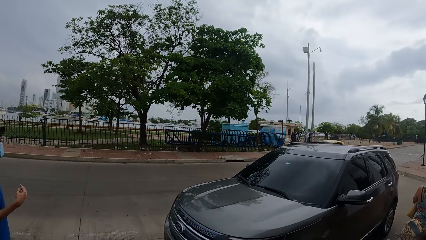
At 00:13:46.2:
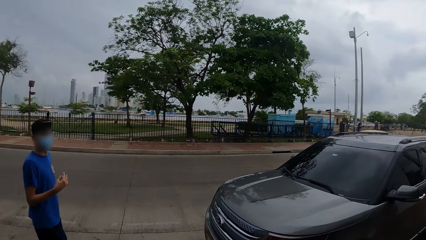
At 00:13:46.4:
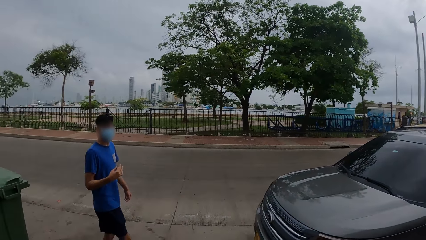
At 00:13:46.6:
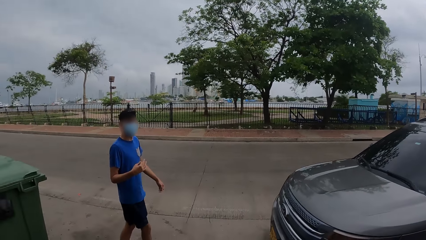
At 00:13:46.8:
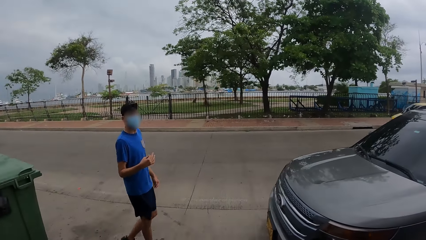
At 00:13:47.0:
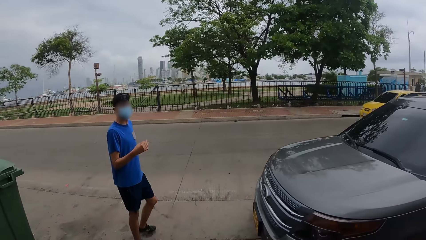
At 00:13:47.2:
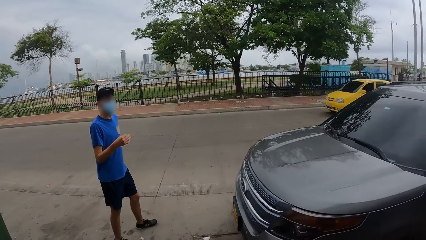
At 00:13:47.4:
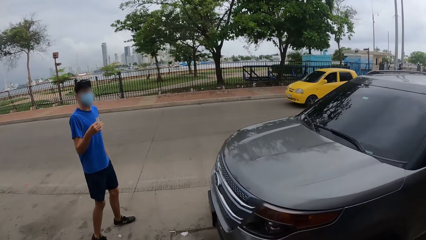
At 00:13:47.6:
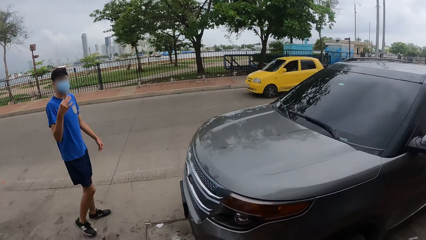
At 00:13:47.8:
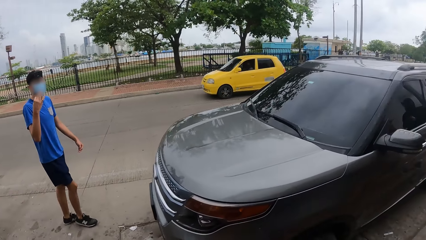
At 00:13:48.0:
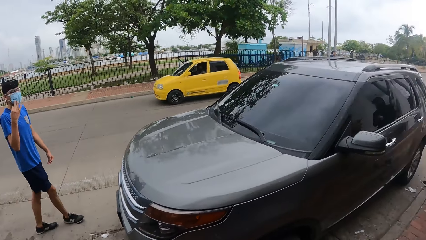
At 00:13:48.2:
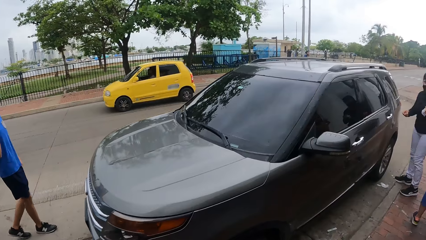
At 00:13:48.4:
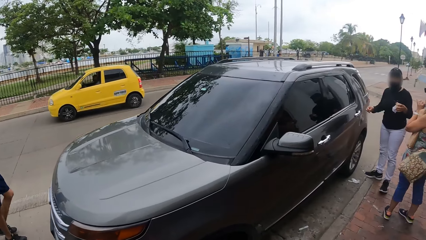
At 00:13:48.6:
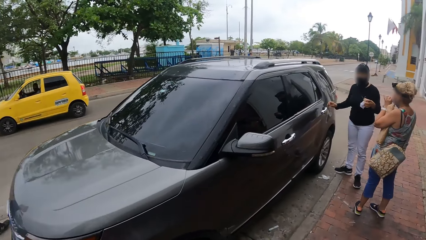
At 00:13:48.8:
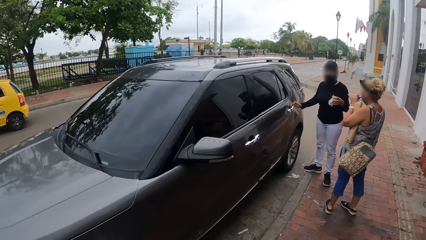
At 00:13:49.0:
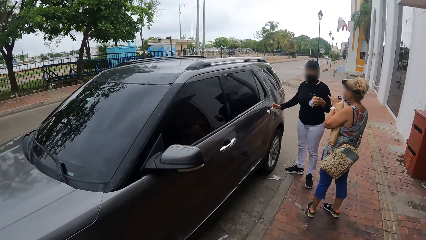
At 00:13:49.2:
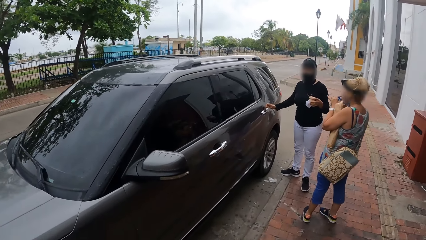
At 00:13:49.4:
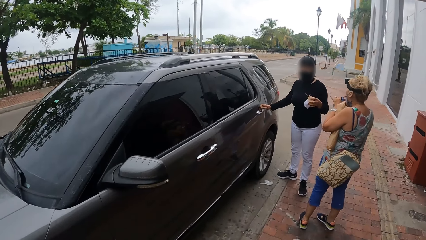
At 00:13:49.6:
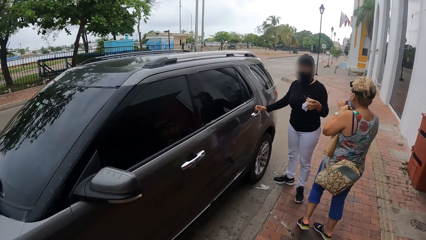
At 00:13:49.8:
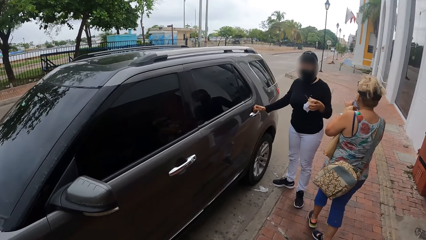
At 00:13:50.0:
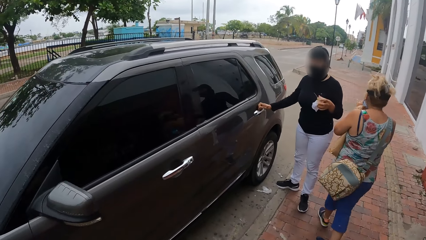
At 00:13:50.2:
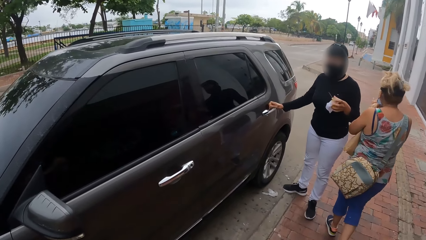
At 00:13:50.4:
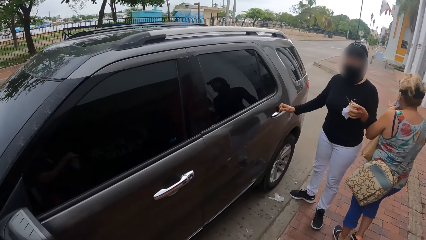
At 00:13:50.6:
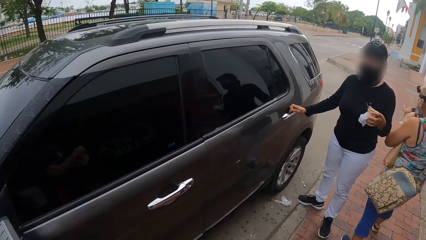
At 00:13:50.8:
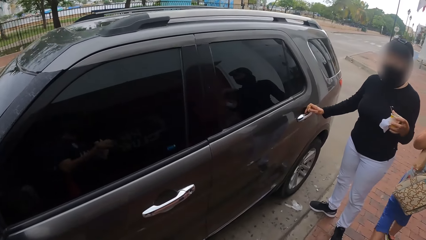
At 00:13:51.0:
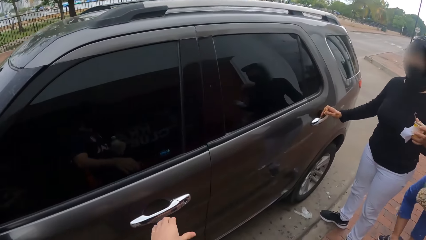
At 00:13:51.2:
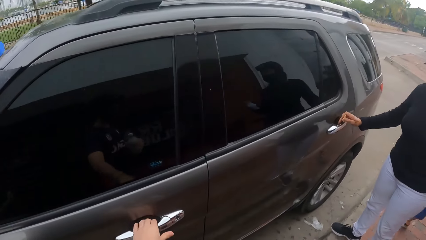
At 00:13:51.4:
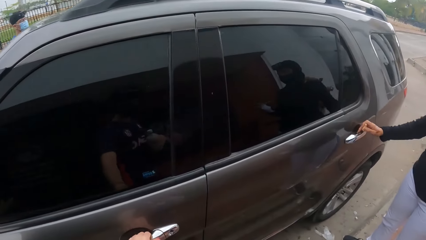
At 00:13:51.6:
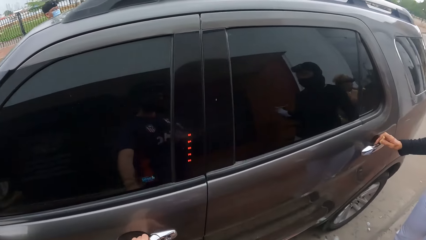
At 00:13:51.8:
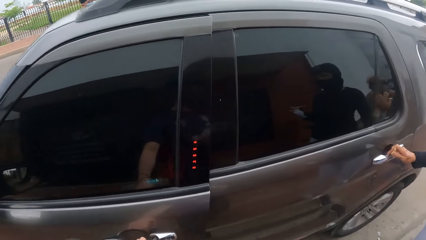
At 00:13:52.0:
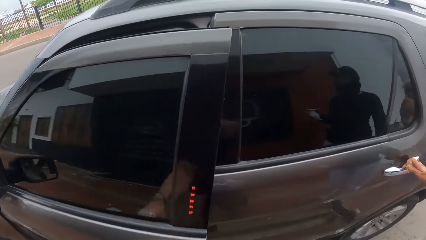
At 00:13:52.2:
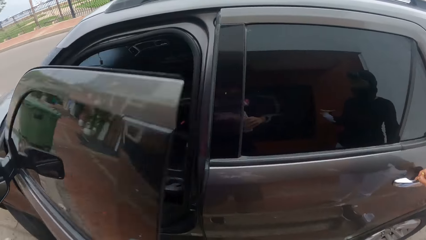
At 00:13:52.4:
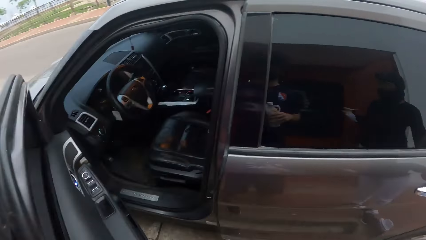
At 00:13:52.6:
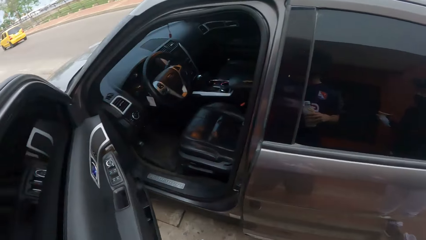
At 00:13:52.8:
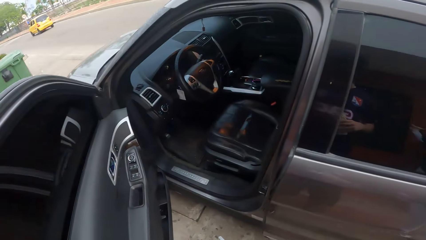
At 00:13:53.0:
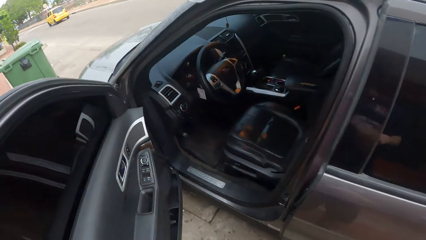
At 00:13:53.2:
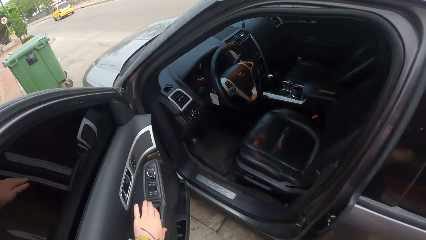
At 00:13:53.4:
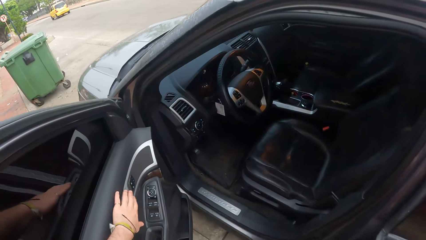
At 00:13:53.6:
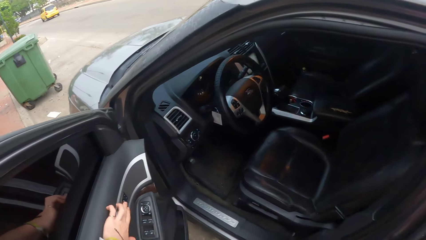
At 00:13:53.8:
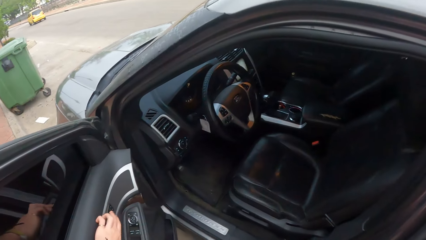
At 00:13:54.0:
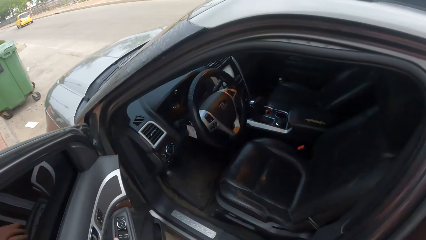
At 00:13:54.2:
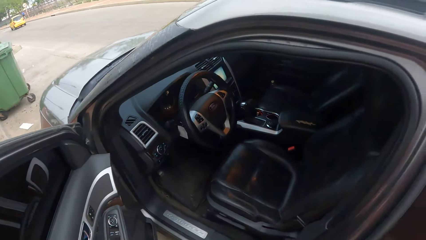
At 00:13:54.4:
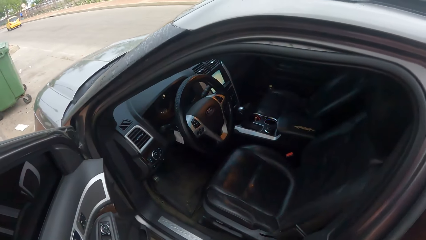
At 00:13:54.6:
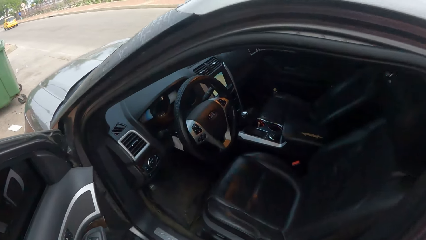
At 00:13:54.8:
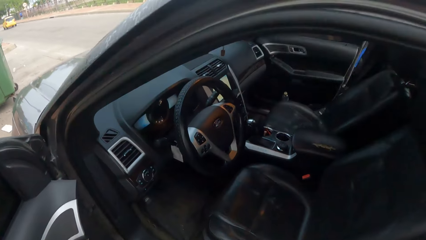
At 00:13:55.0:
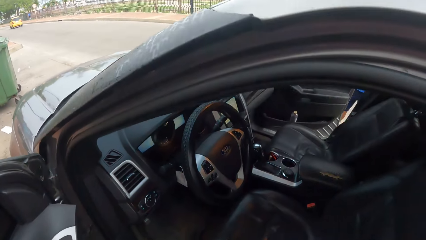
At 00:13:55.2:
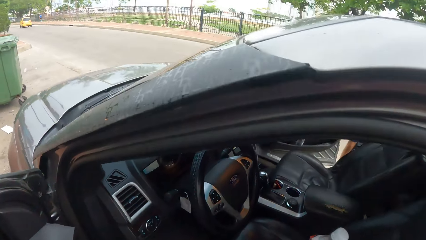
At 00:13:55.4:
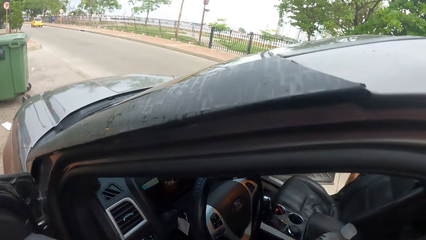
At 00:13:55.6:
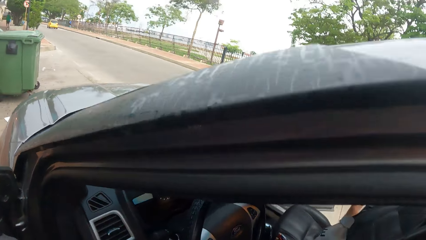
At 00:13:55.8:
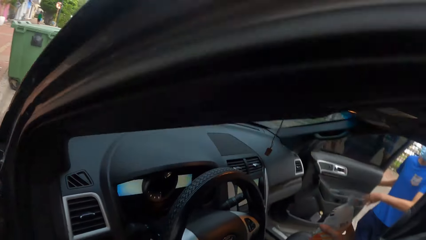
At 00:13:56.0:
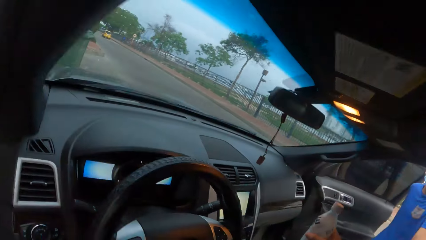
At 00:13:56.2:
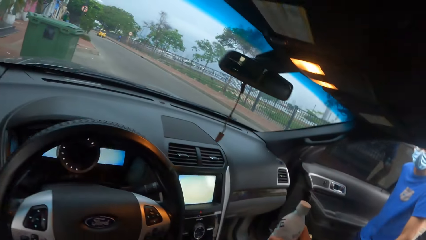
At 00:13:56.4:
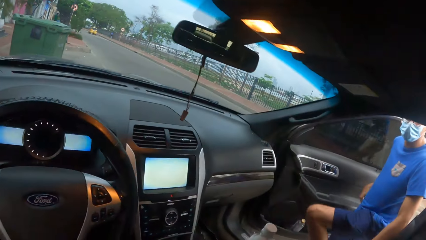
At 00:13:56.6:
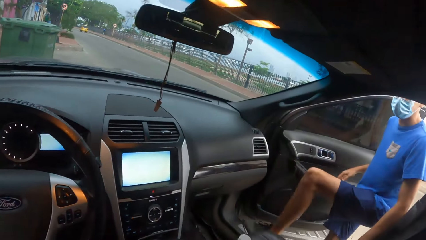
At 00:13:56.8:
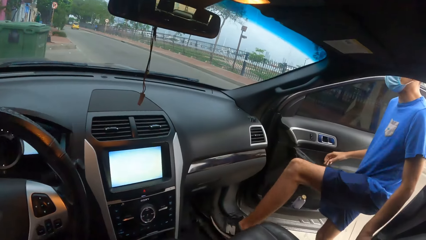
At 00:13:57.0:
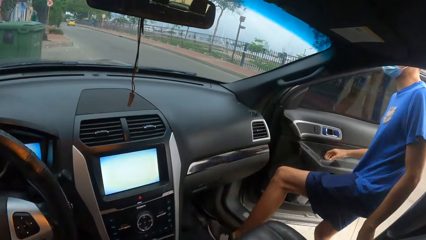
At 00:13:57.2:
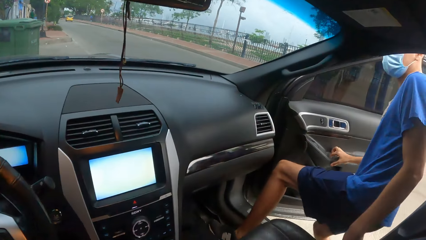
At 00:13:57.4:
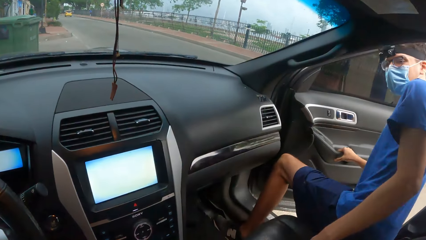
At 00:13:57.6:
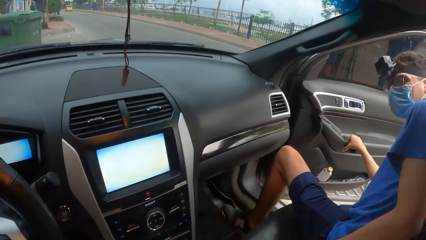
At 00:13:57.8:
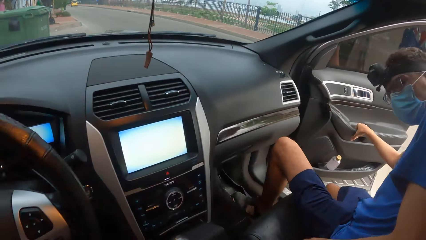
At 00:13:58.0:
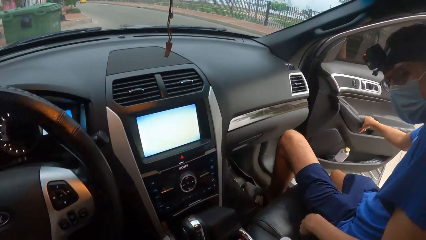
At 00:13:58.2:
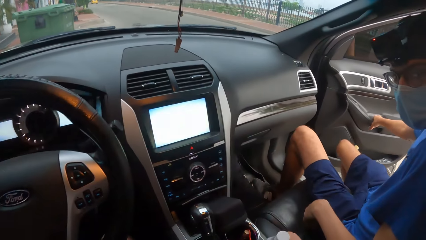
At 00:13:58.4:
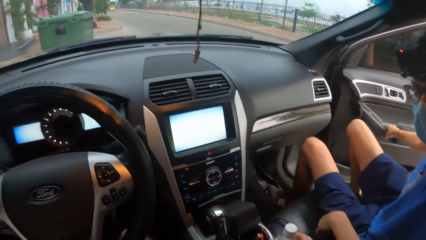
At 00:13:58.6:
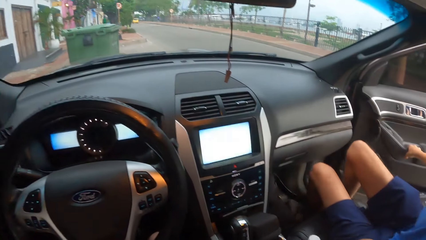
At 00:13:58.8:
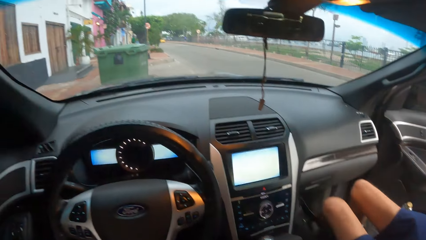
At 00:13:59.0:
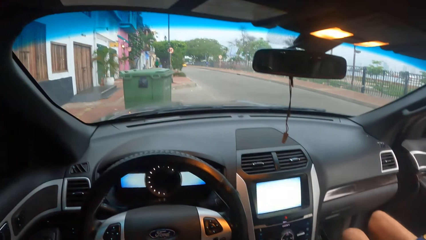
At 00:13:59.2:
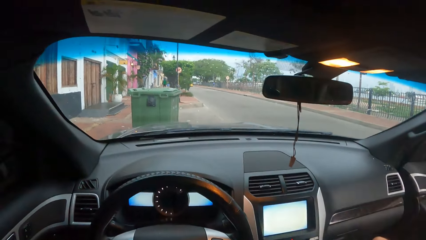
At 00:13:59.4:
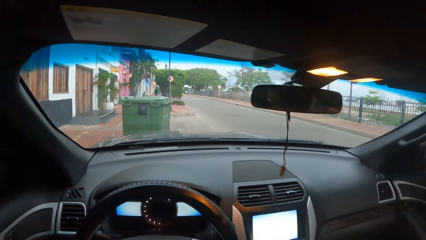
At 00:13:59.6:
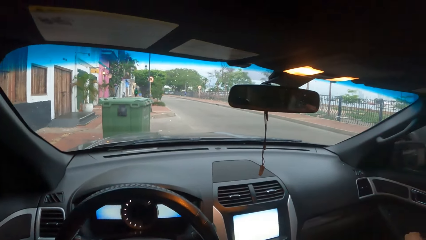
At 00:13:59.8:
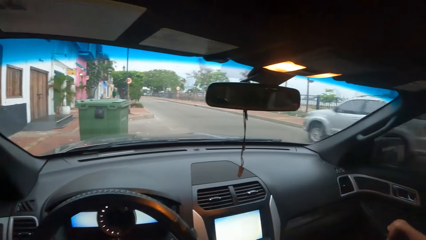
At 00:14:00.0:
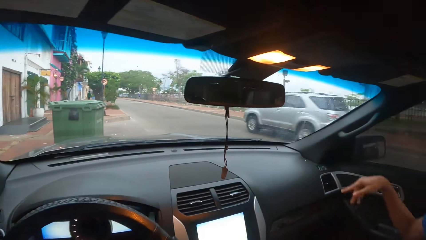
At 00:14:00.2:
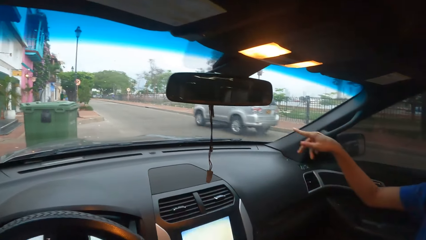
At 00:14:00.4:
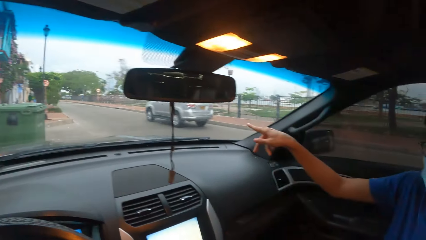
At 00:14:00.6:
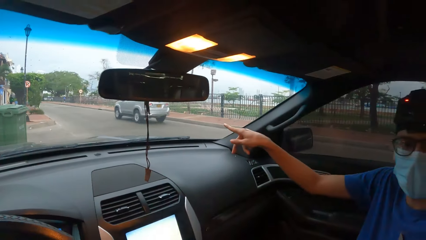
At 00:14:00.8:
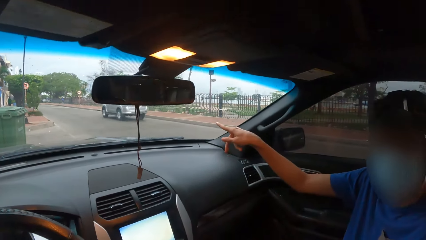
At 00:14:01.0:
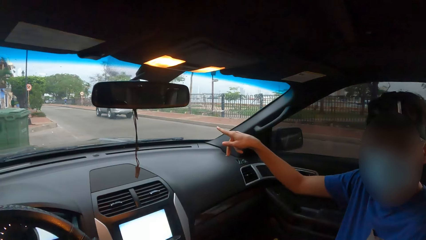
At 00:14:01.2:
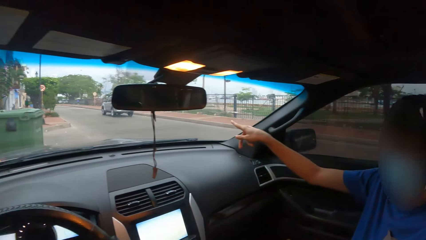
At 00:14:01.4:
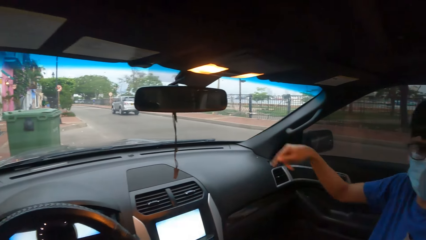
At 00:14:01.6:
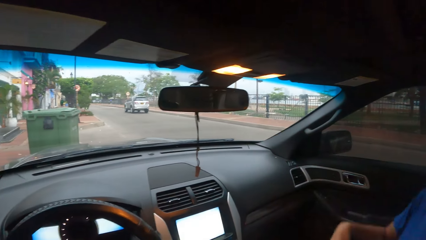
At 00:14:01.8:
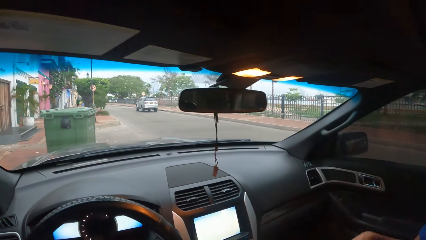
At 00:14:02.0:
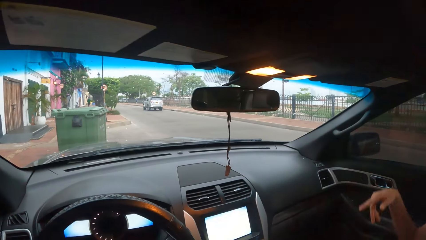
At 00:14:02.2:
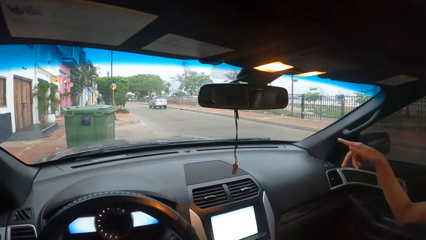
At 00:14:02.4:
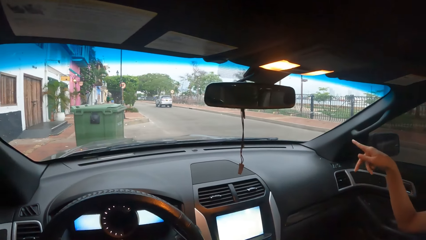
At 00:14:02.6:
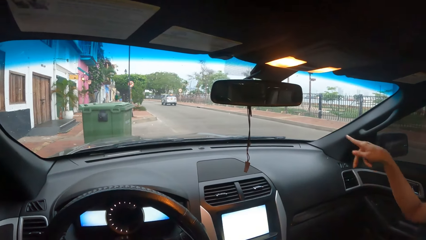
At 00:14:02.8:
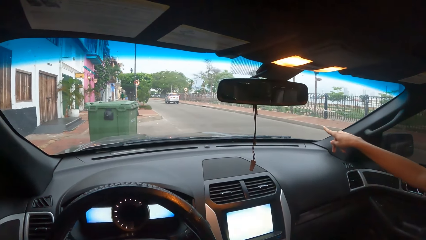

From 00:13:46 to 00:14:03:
A person stares at the camera wearer. The person walks towards the car. The camera wearer stares at the car. Another person stares at the car. A third person stands beside the car. The third person opens the car door. The second person walks towards the car. The camera wearer holds the car door's handle with his left hand. He opens the car door with his left hand. He presses the button with his left hand. He operates the car. The first person opens the car door. The camera wearer enters the car. The first person steps in the car. The camera wearer puts a water bottle in the car and looks around the car. The first person sits in the car and moves the hand. The person points with his right hand.
